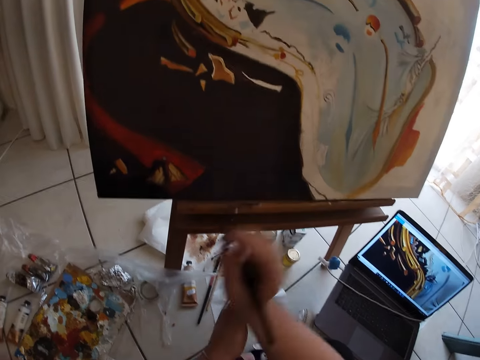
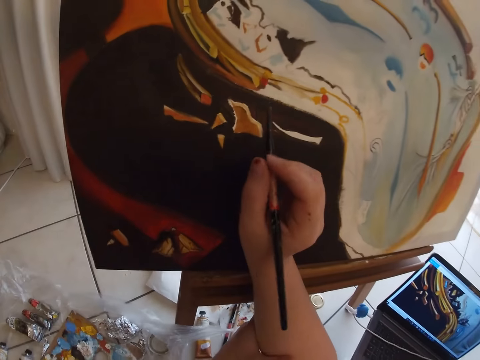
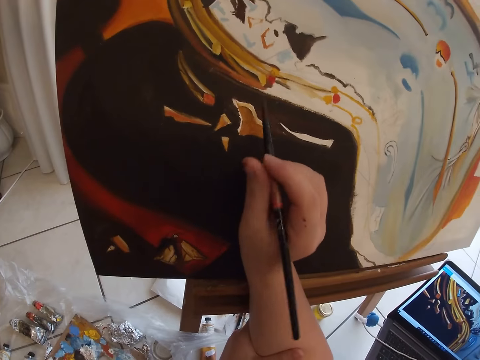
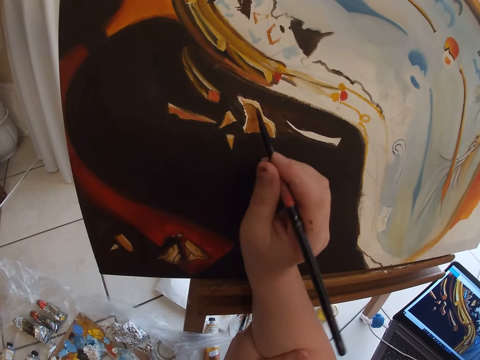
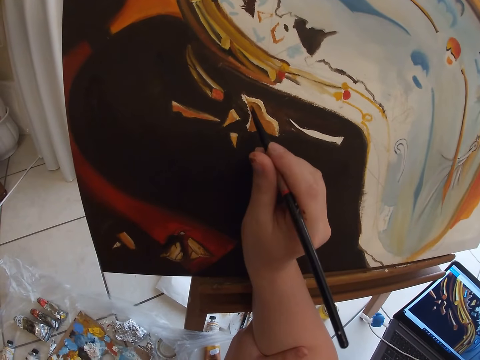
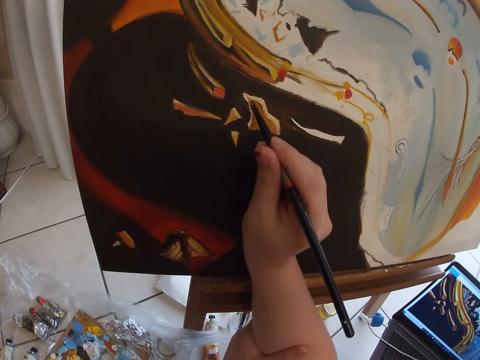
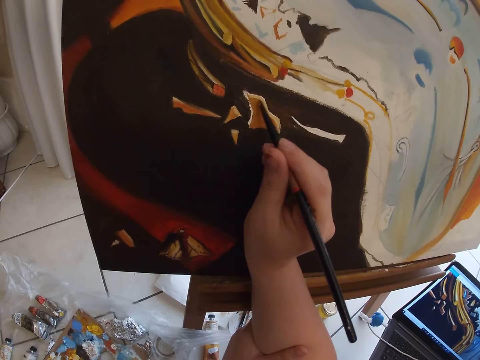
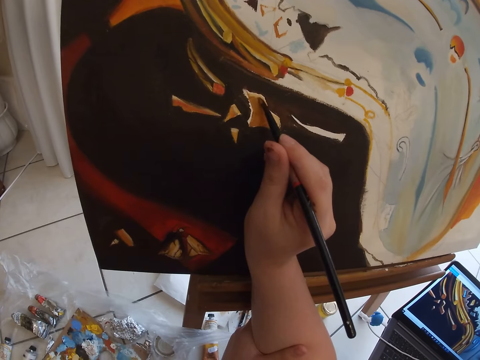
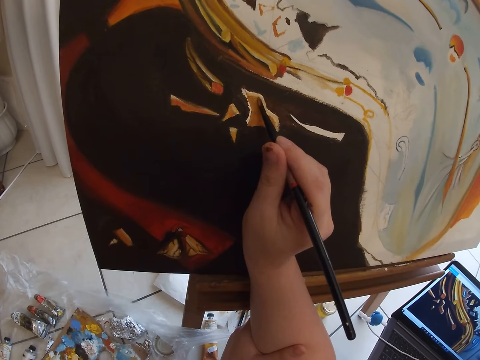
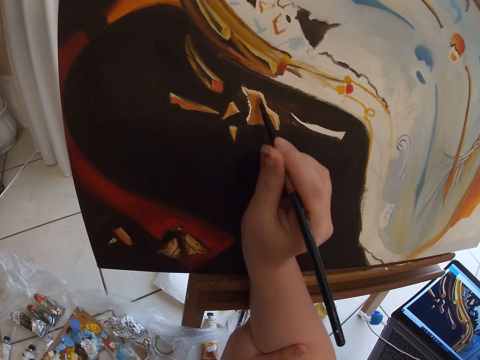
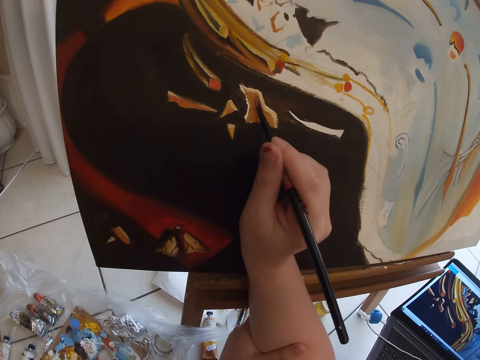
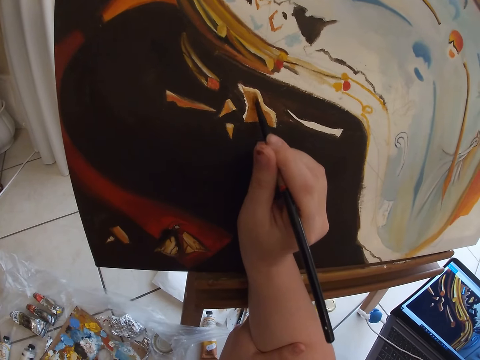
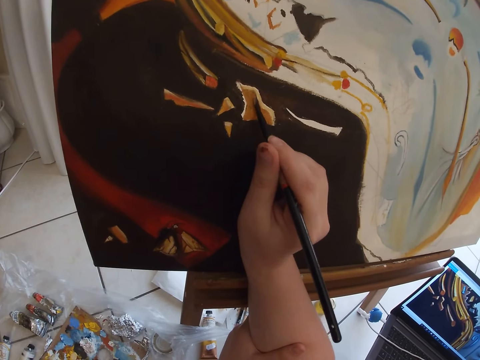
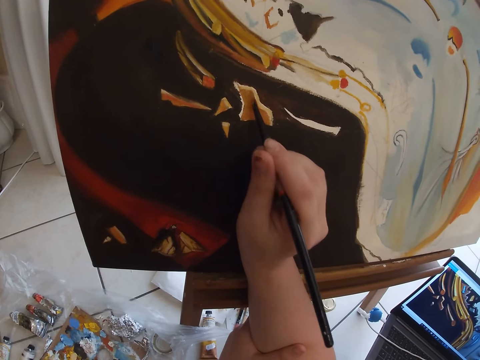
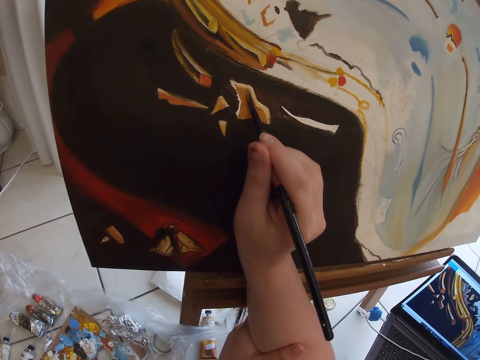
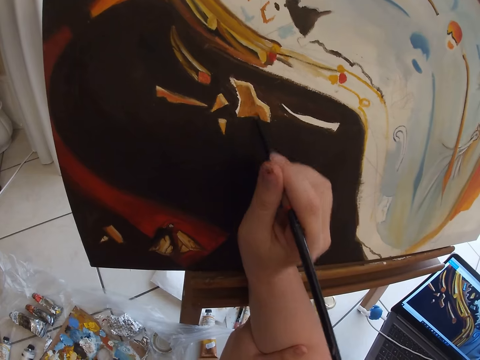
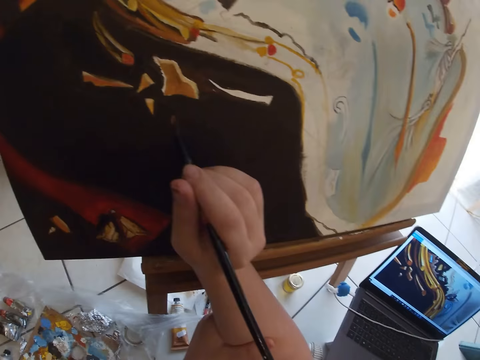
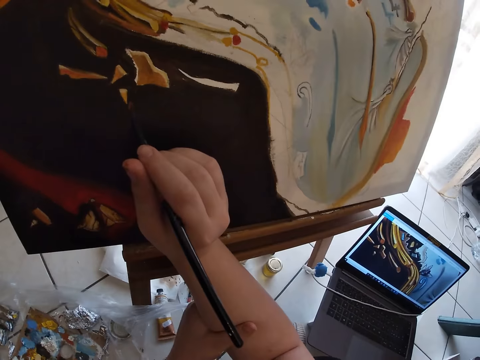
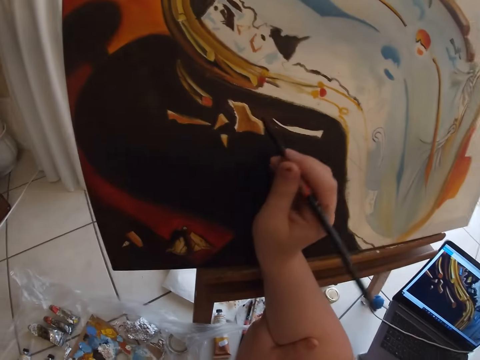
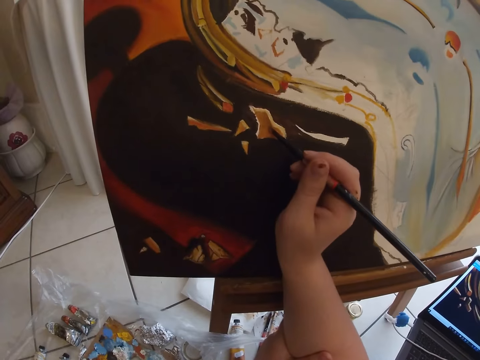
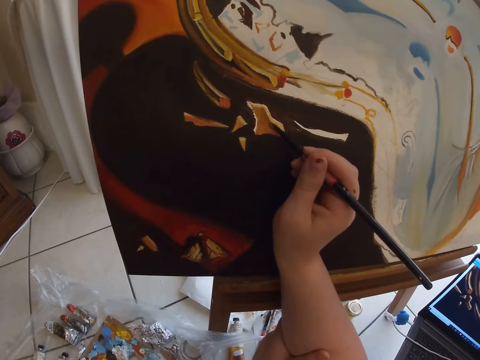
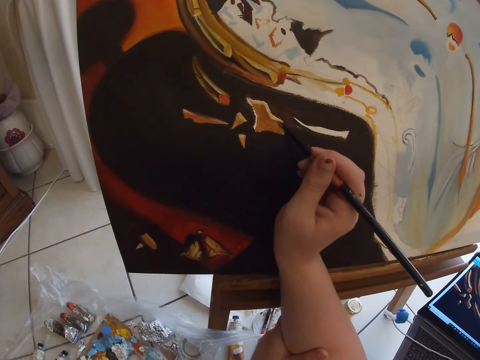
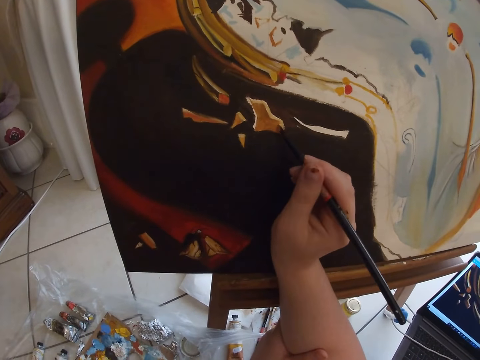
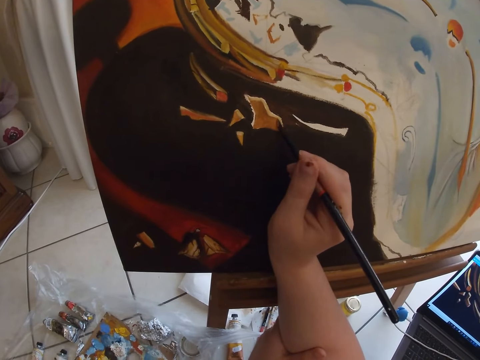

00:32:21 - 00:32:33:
The camera wearer paints the wall art using the paint brush.

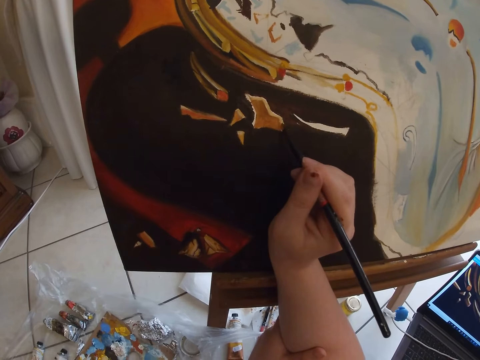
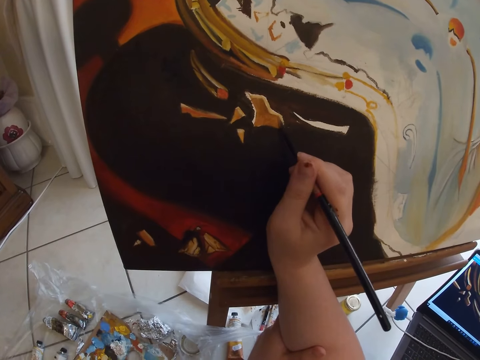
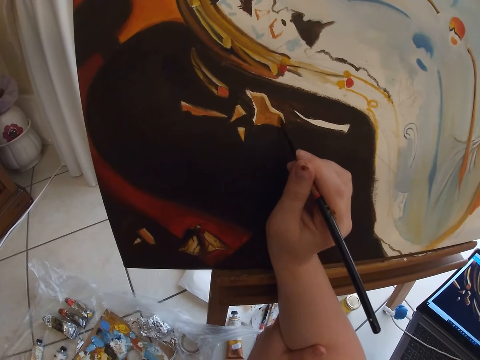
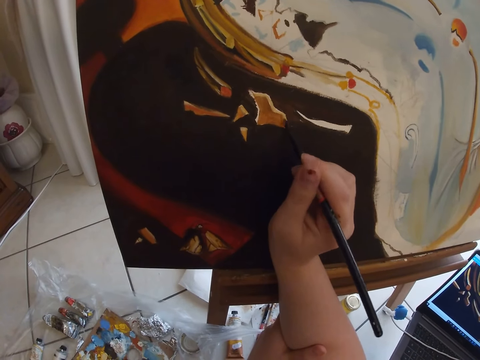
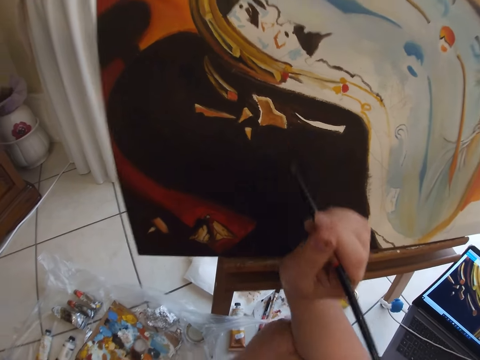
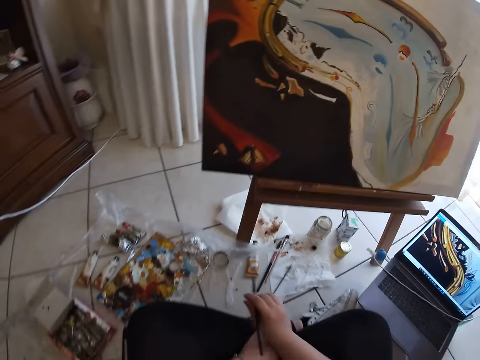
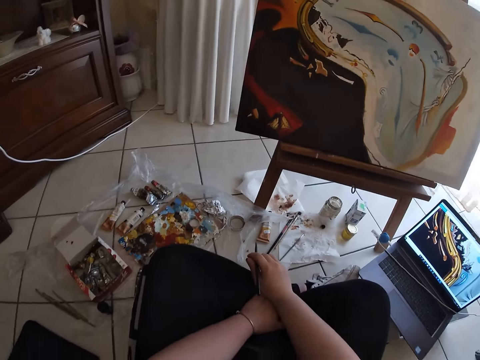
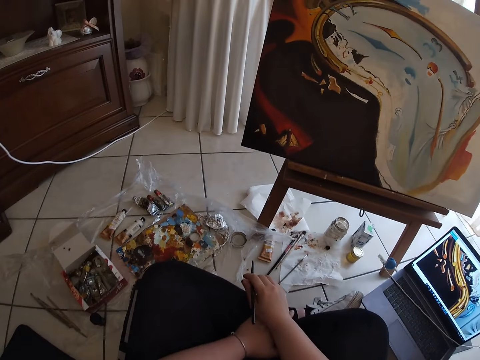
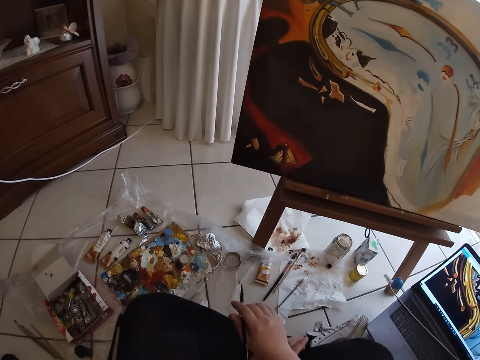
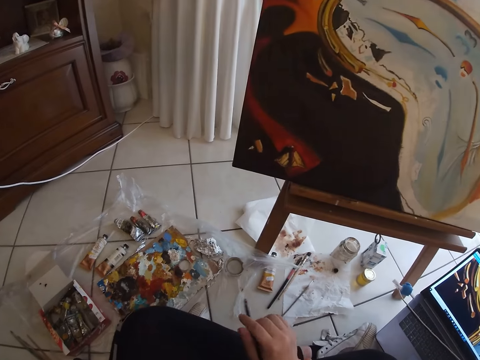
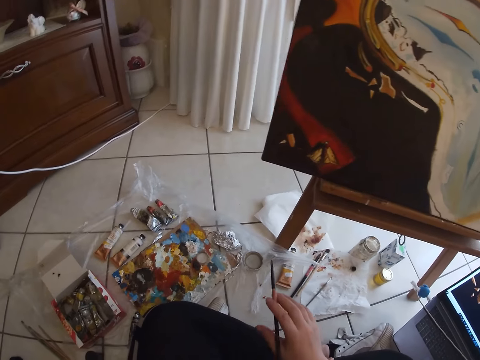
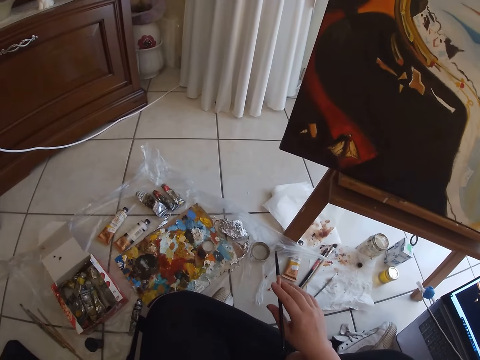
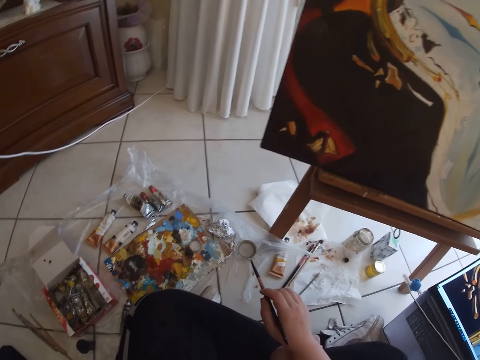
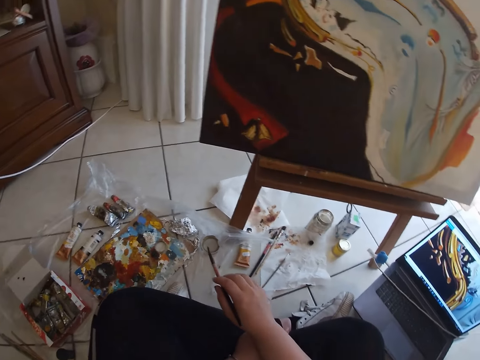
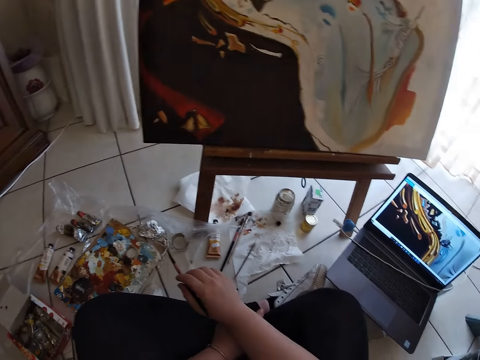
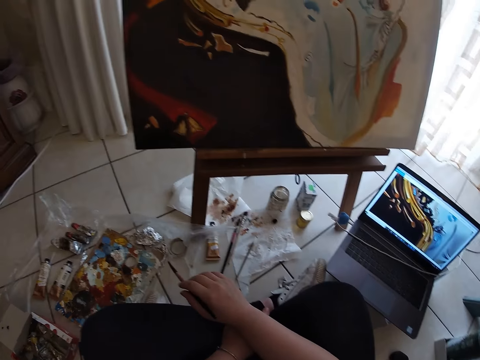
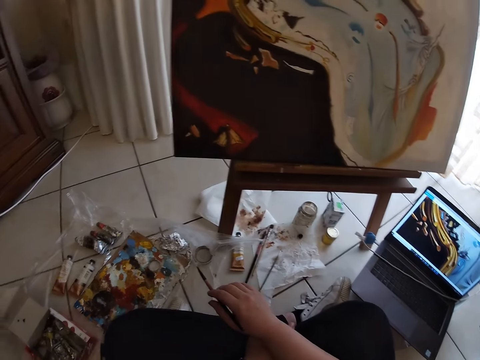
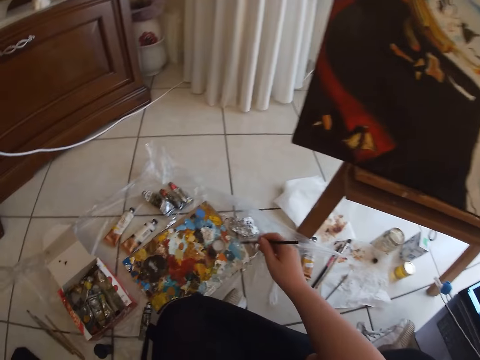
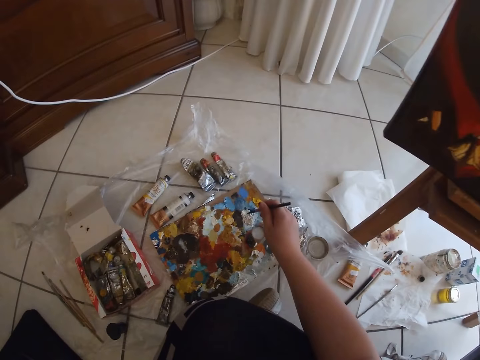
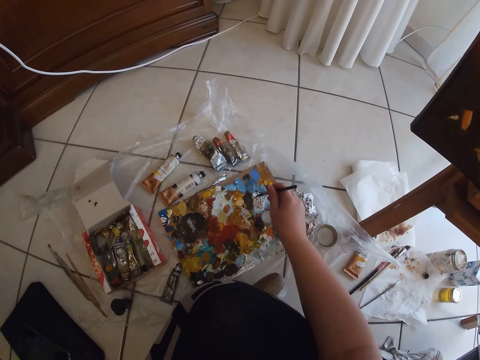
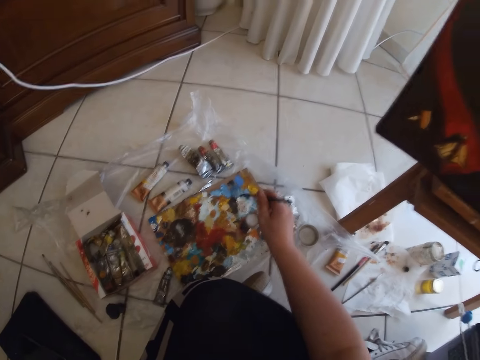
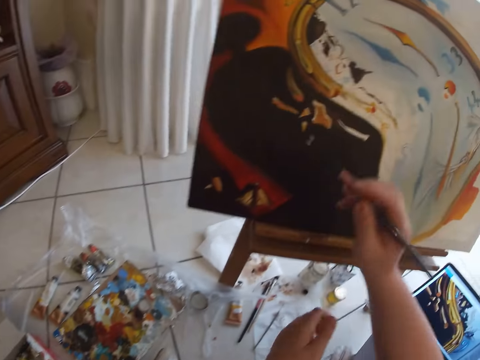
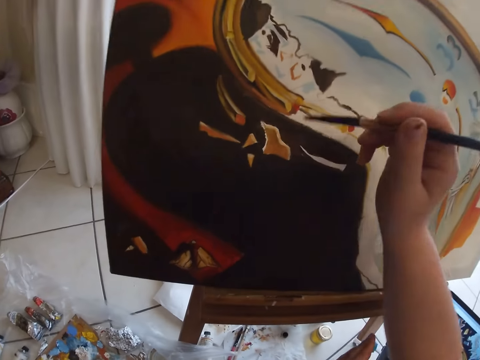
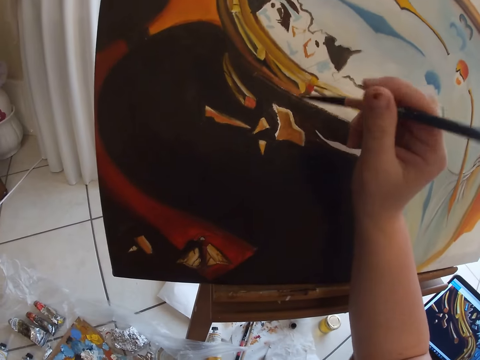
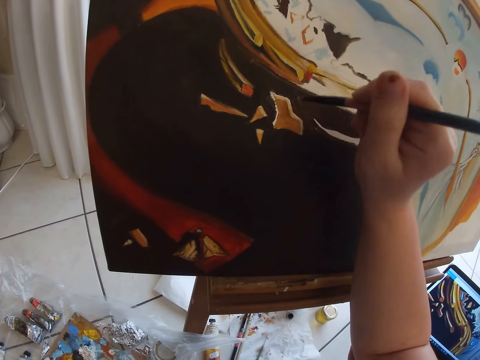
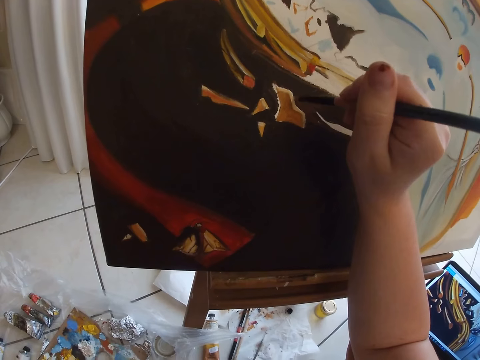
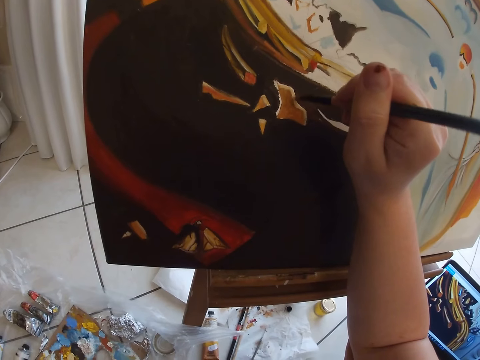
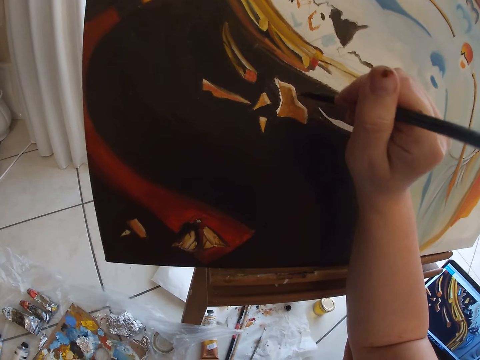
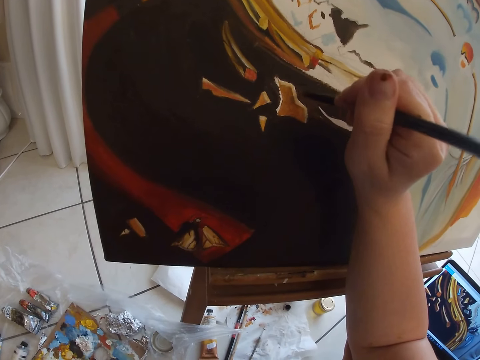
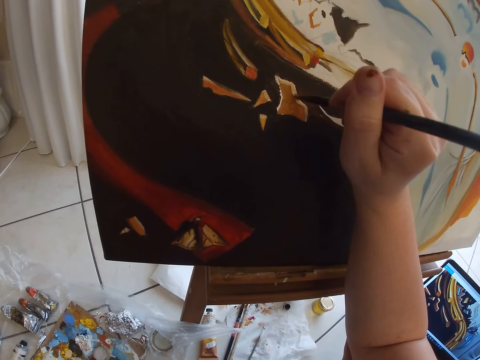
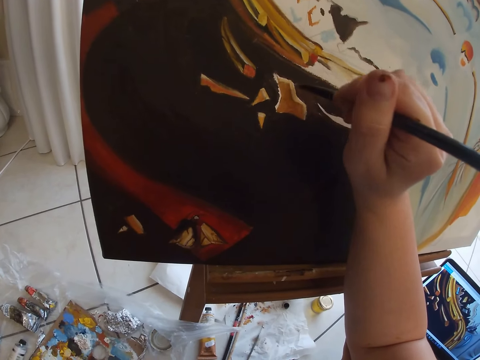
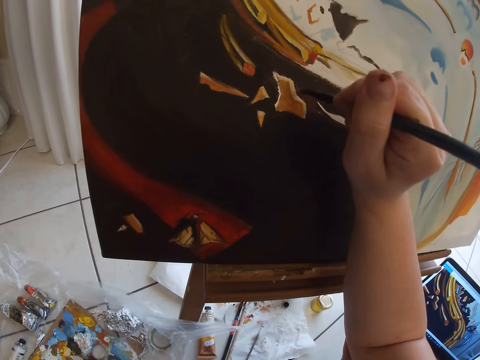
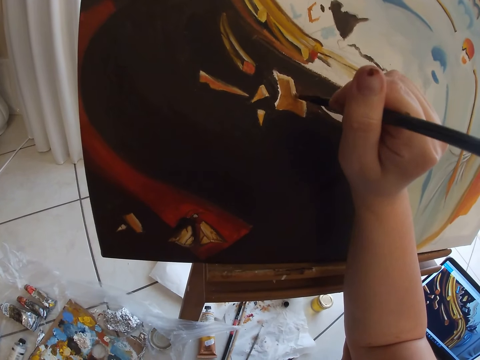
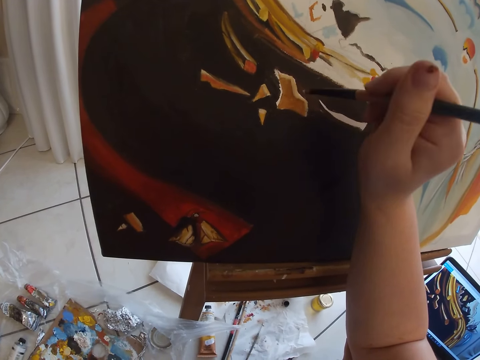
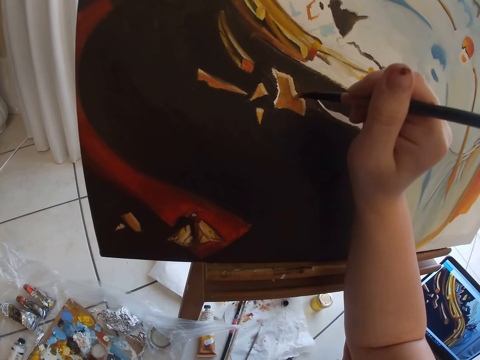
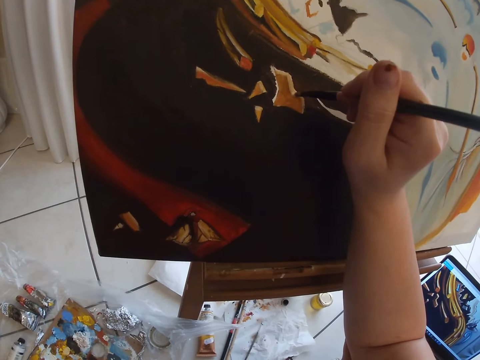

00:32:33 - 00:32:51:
The camera wearer removes the paint brush from the painting. He dips the painting brush in his right hand on the paint on the floor. He paints wall art on the table with the painting brush in his right hand.
